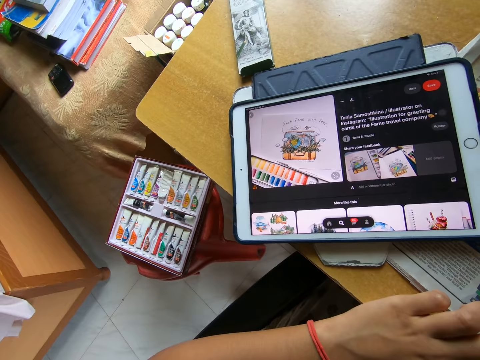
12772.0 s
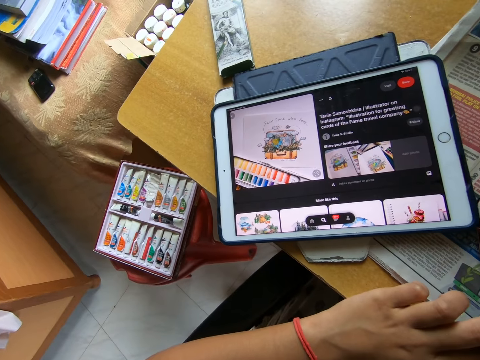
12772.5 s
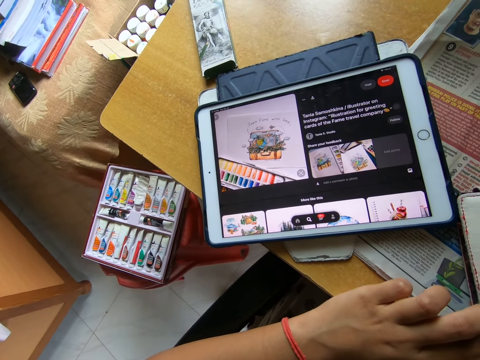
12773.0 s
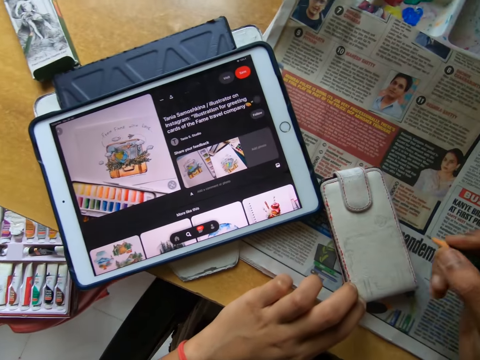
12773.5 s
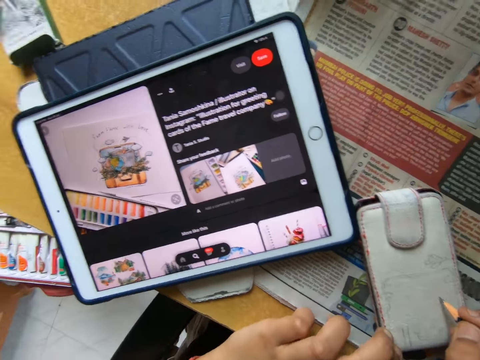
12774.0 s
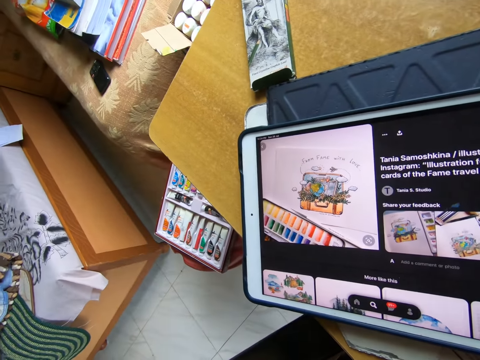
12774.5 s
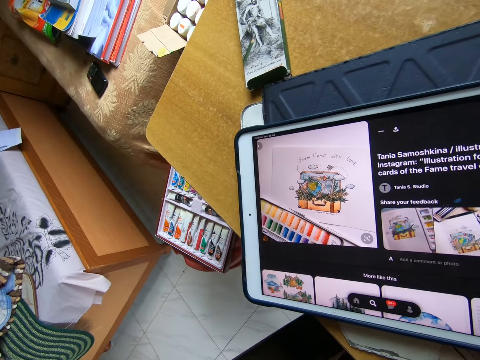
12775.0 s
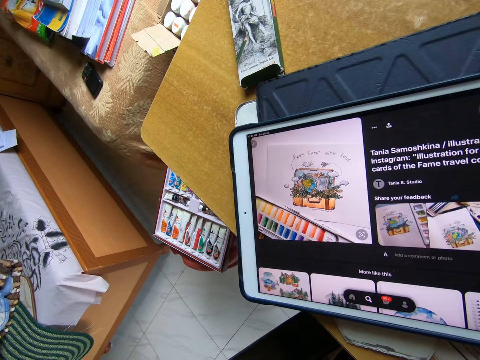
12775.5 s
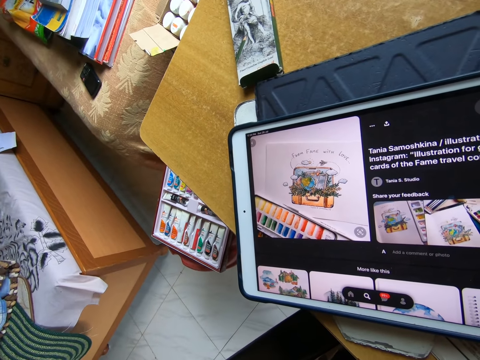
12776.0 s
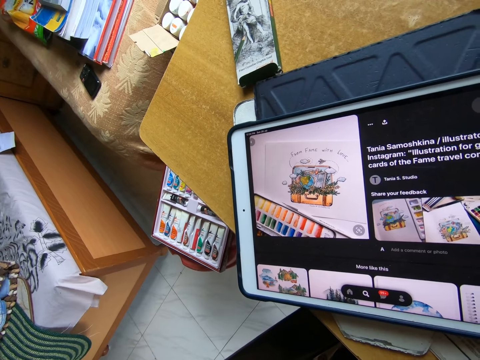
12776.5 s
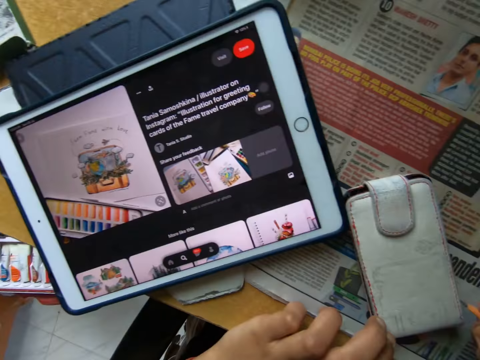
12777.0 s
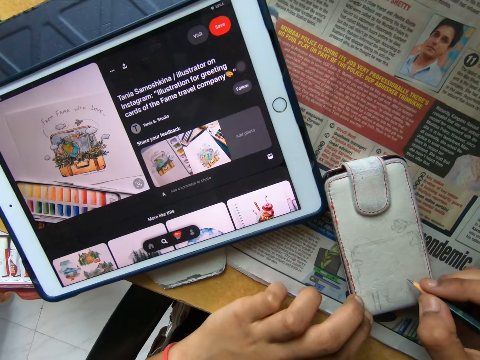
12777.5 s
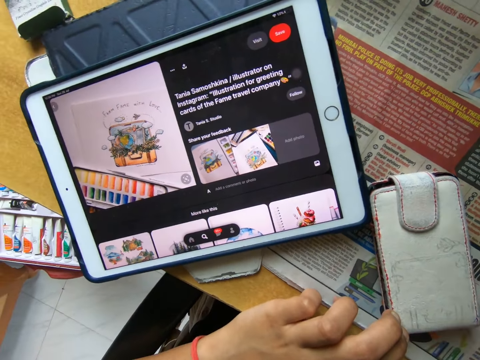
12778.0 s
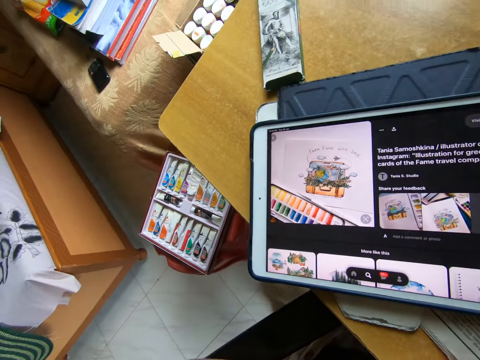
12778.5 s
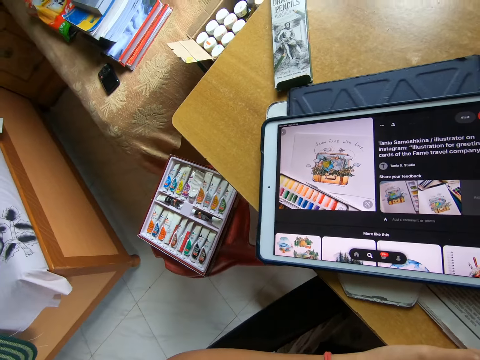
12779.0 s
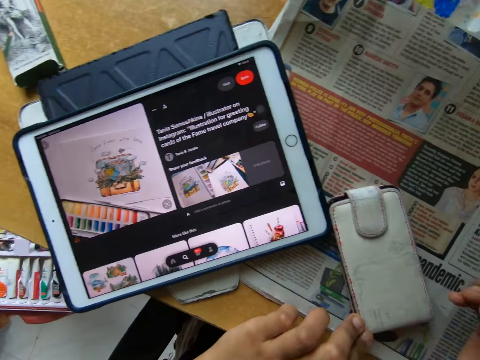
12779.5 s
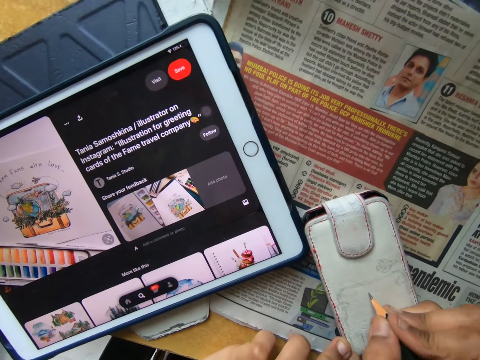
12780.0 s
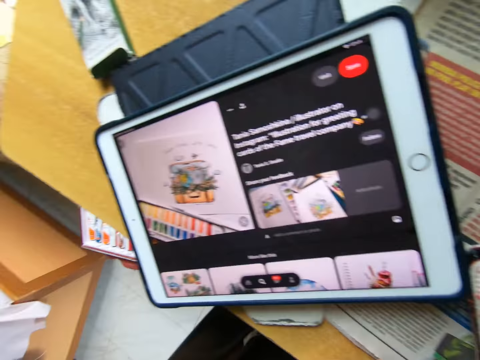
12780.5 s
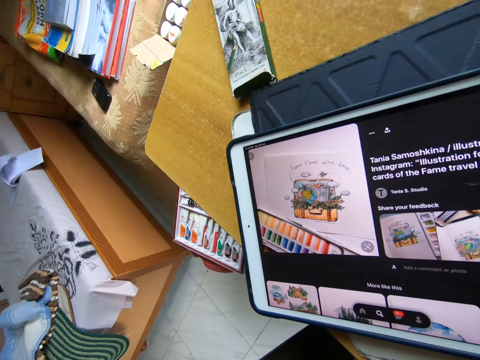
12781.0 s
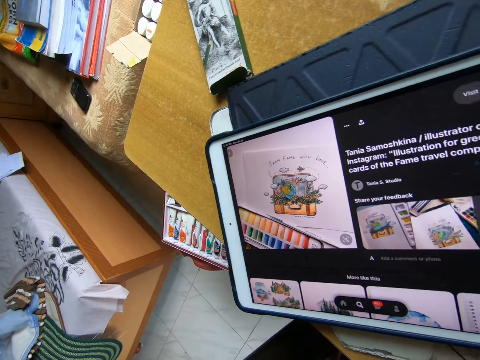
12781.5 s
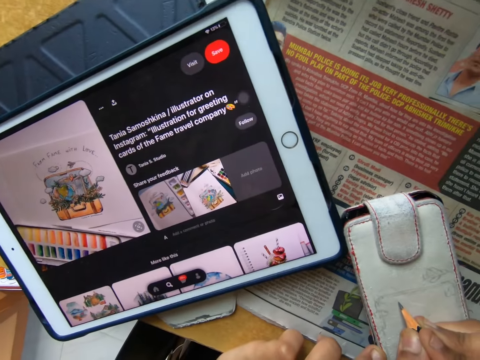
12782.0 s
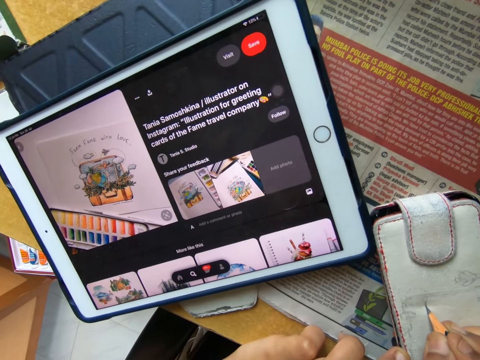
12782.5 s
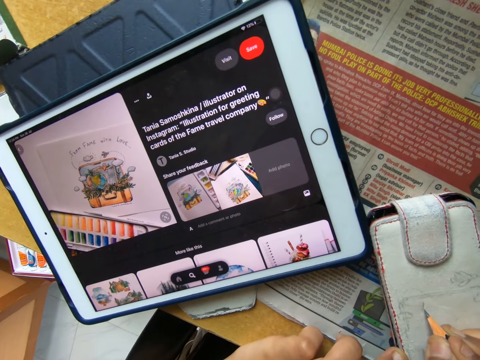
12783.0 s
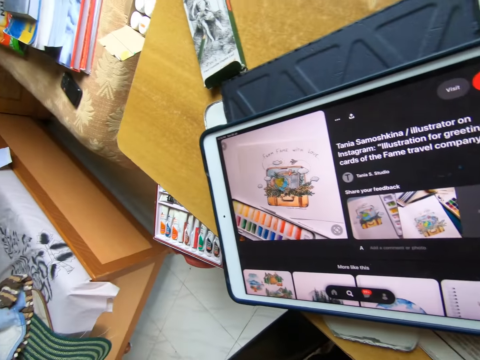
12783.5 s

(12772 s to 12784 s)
The camera wearer stares at the image on the tablet on the table. He looks around. He sketches on the phone casing on the table with the pen in his right hand. He stares at the image on the tablet on the table and sketches on the phone casing on the table with the pen in his right hand. He looks at something. He stares at the image on the tablet on the table. He looks at something. He sketches on the phone casing on the table with the pen in his right hand. He stares at the image on the tablet on the table and sketches on the phone casing on the table with the pen in his right hand.

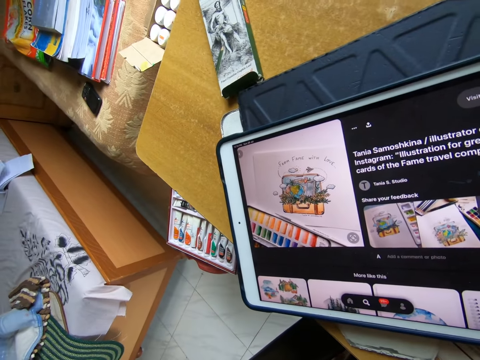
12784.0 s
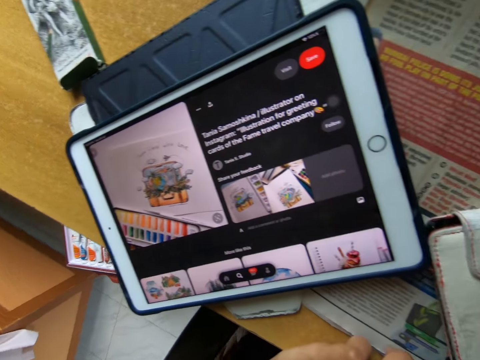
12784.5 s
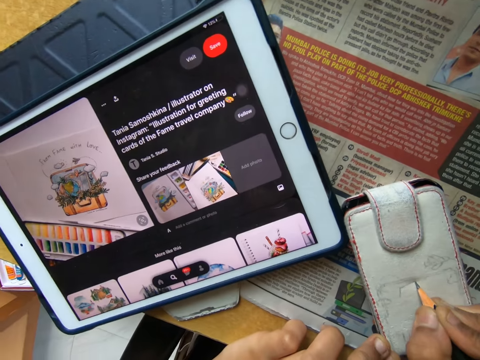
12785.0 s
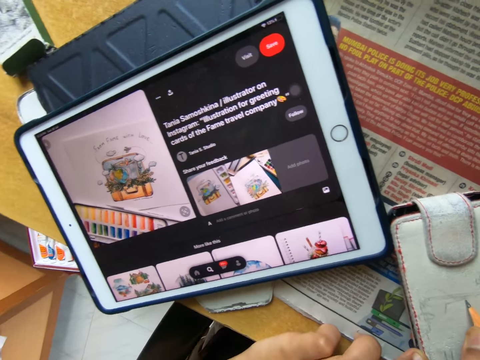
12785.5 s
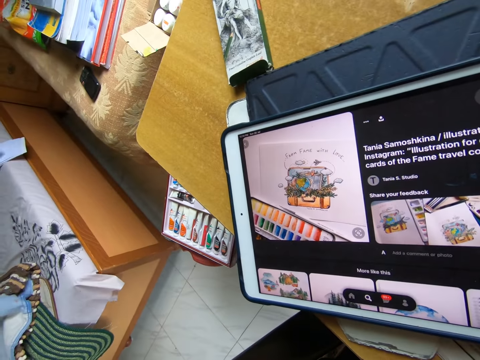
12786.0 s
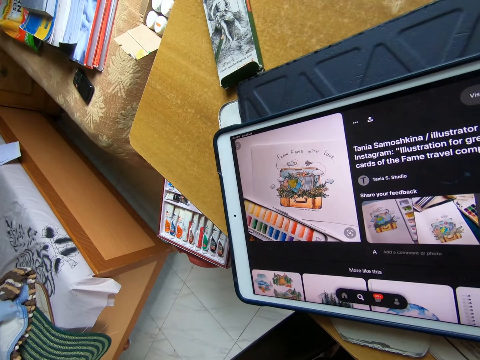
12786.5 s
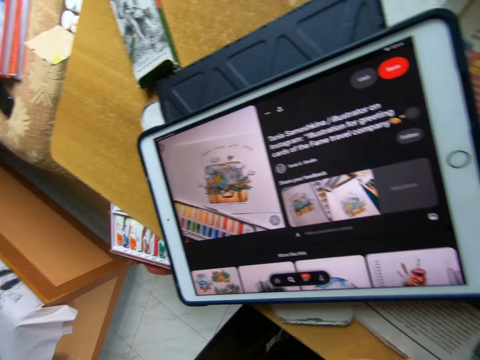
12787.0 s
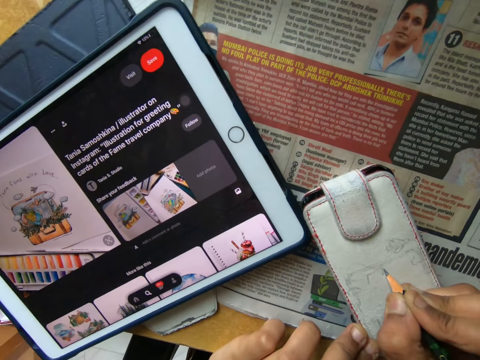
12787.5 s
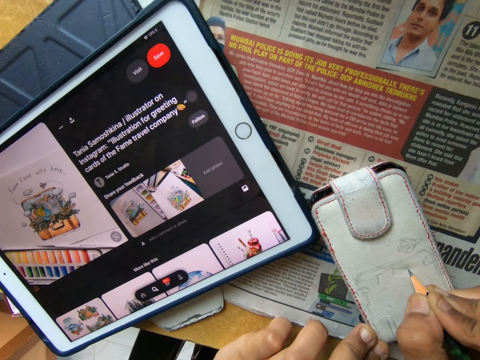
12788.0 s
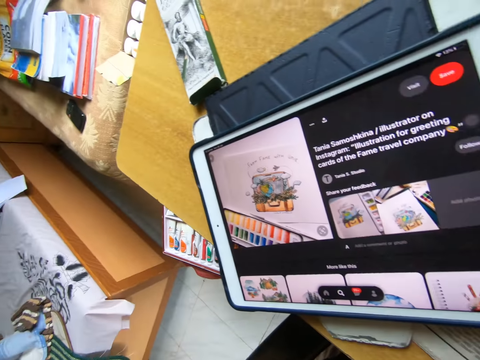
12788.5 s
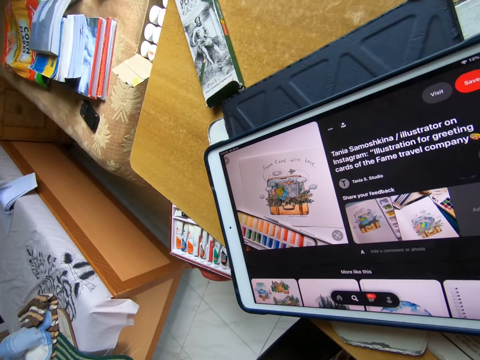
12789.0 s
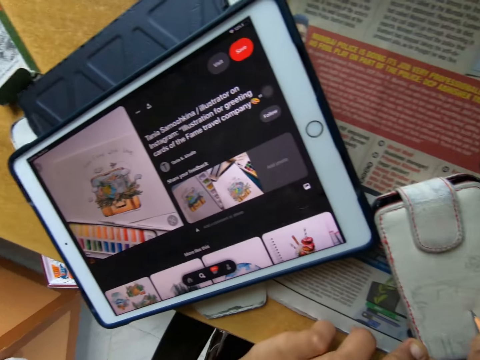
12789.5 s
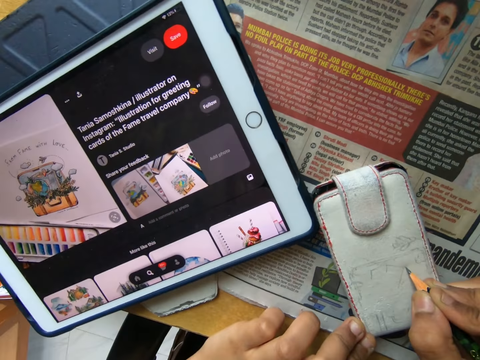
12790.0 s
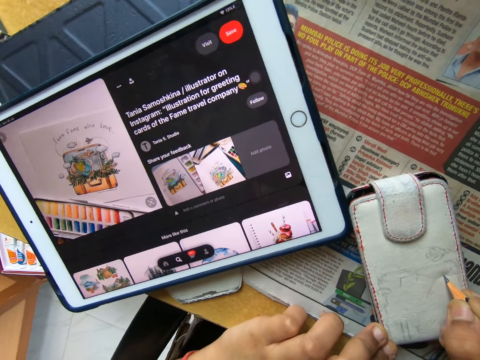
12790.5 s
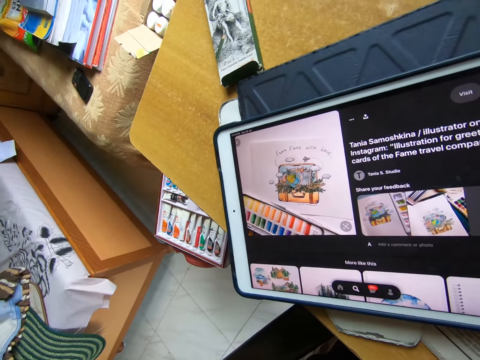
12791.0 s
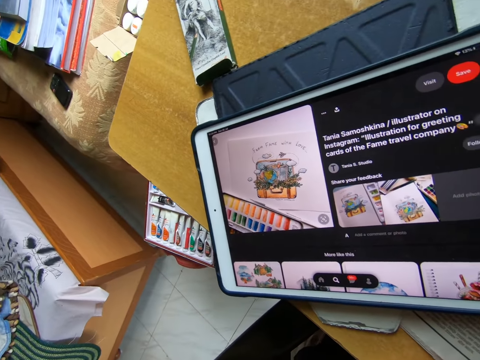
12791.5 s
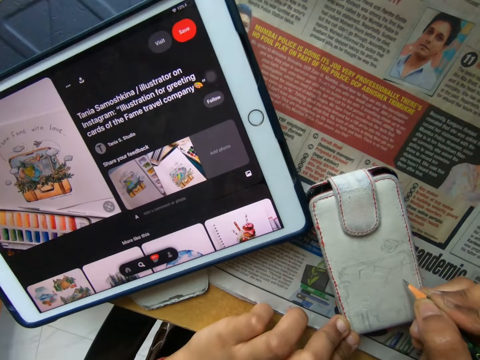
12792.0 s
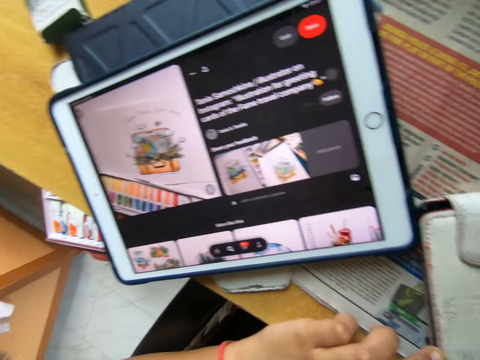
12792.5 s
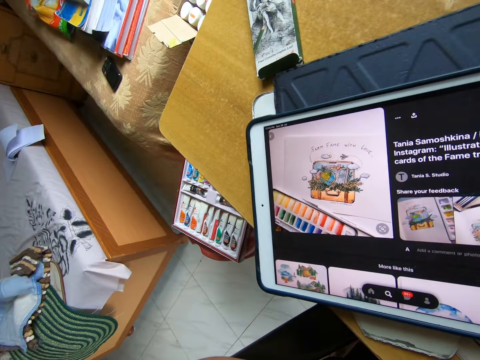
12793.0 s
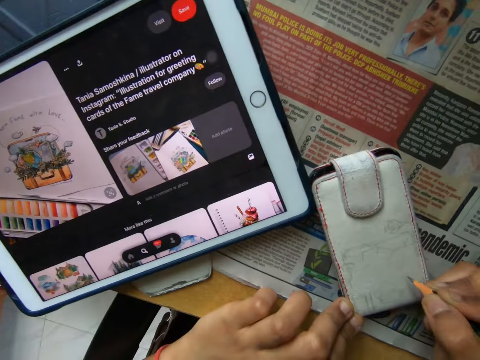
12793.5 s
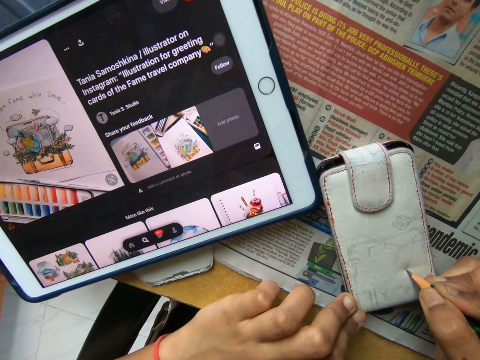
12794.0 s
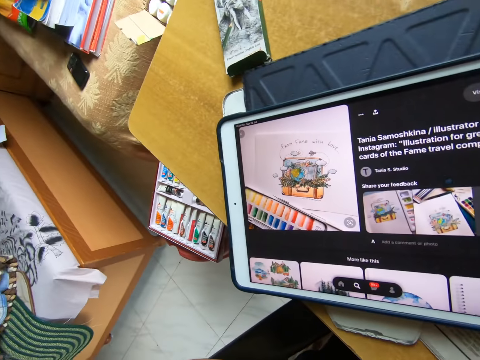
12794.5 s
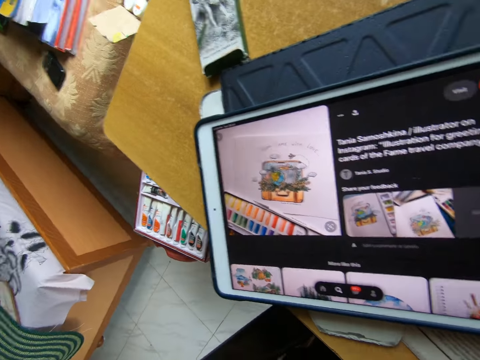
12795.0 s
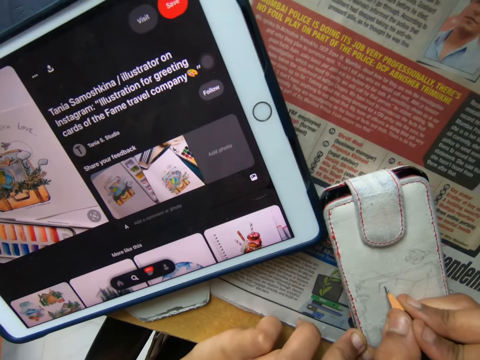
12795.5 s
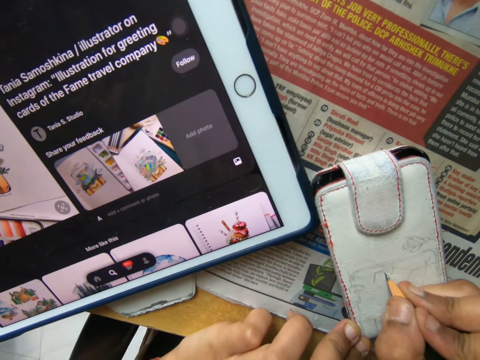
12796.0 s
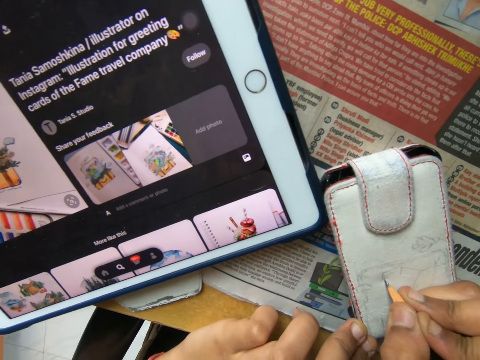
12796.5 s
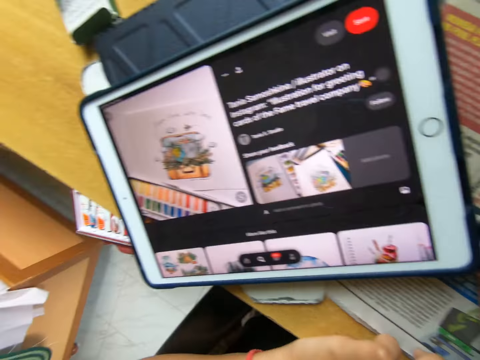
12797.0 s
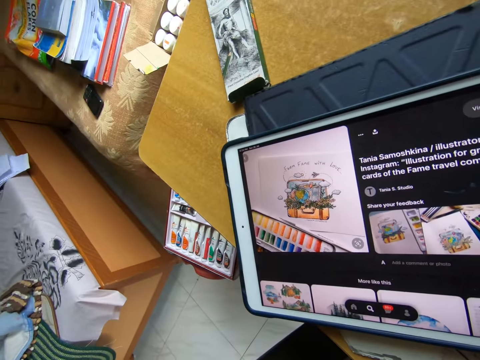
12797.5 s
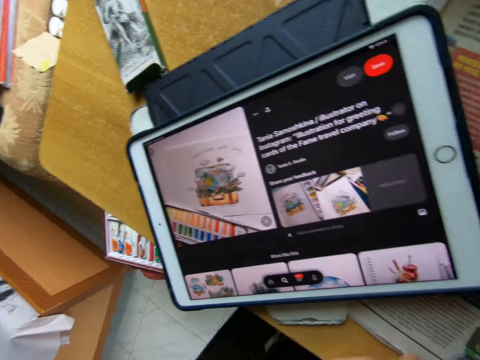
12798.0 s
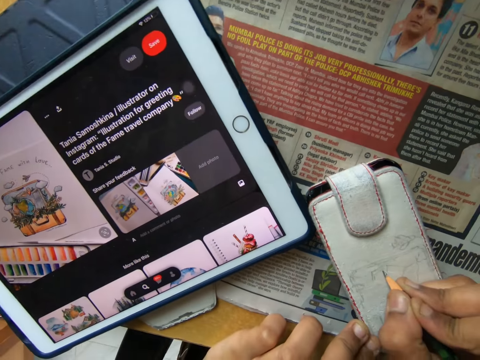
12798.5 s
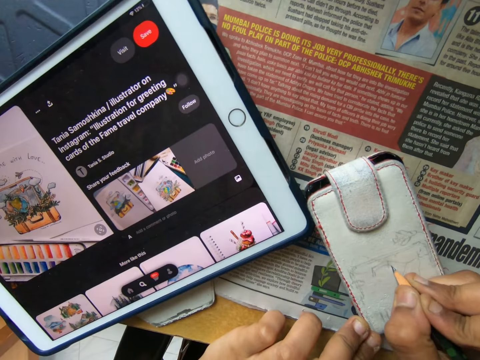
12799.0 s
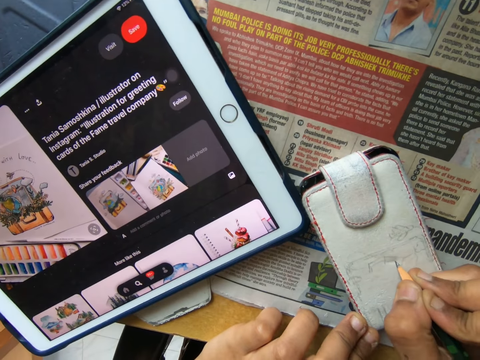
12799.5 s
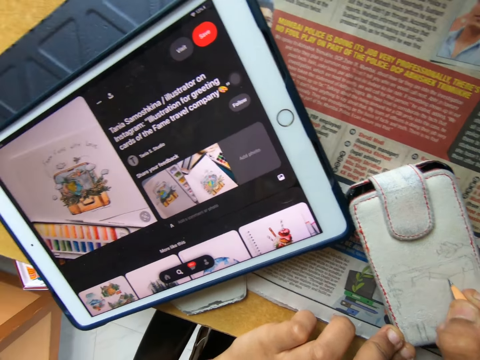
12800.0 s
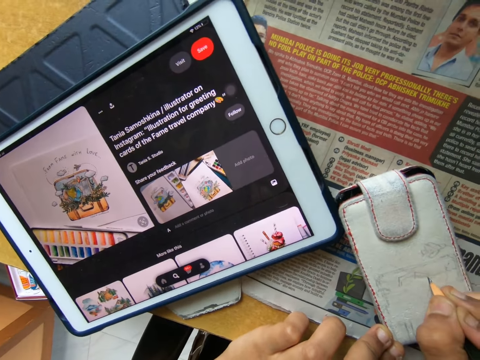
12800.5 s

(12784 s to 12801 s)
The camera wearer stares at the image on the tablet on the table and sketches on the phone casing on the table with the pen in his right hand. He stares at the image on the tablet on the table and sketches on the phone casing on the table with the pen in his right hand. He stares at the image on the tablet on the table and sketches on the phone casing on the table with the pen in his right hand. He stares at the image on the tablet on the table and sketches on the phone casing on the table with the pen in his right hand. He stares at the image on the tablet on the table and sketches on the phone casing on the table with the pen in his right hand. He stares at the image on the tablet on the table and sketches on the phone casing on the table with the pen in his right hand. He stares at the image on the tablet on the table and sketches on the phone casing on the table with the pen in his right hand.
